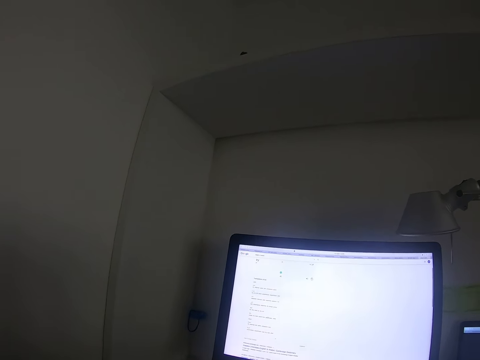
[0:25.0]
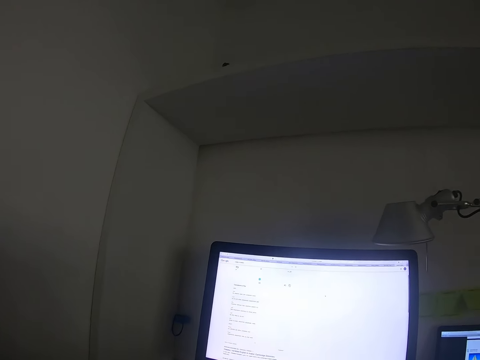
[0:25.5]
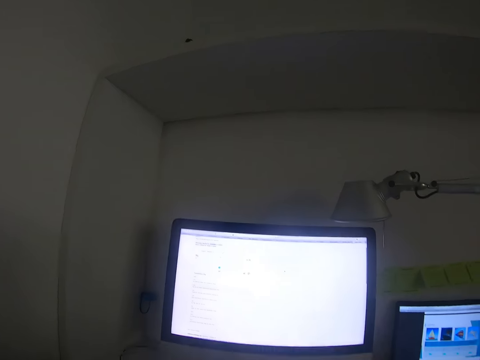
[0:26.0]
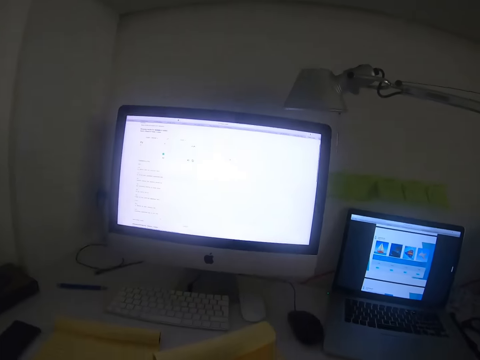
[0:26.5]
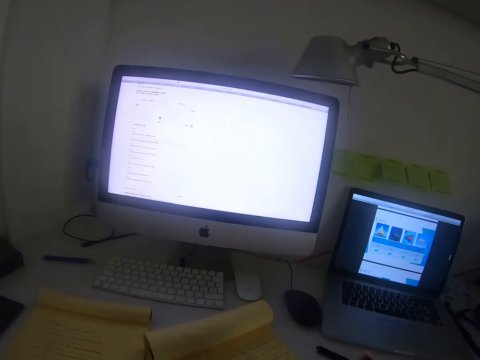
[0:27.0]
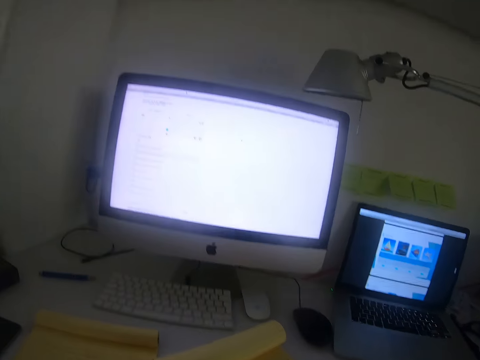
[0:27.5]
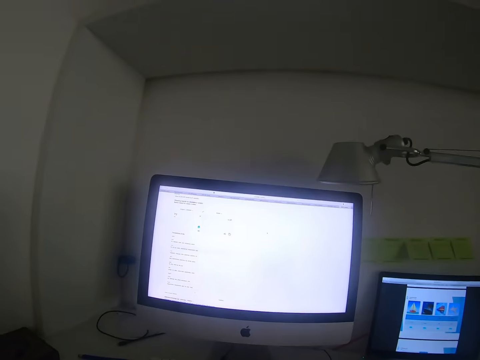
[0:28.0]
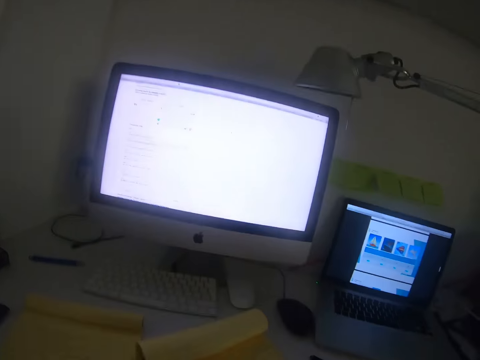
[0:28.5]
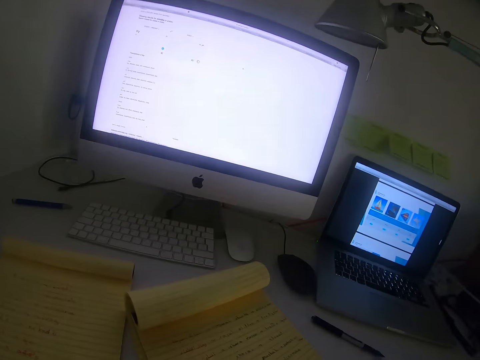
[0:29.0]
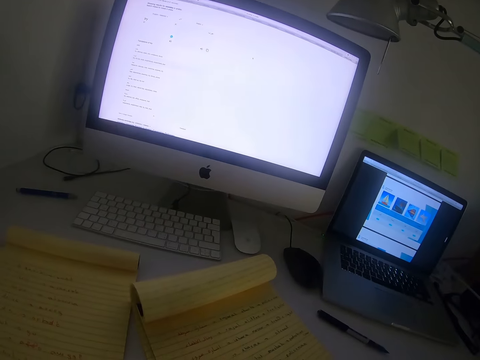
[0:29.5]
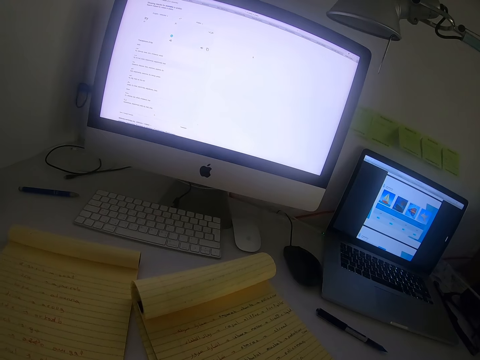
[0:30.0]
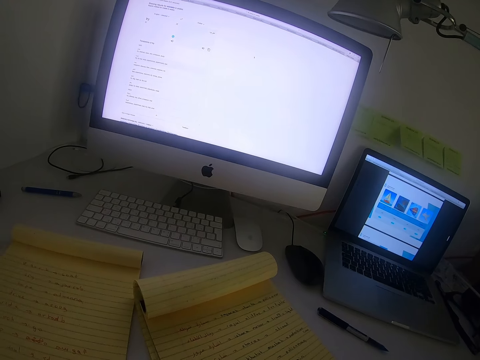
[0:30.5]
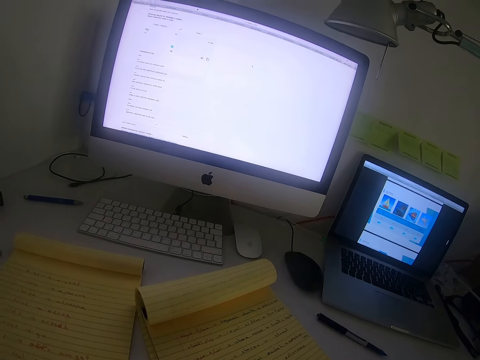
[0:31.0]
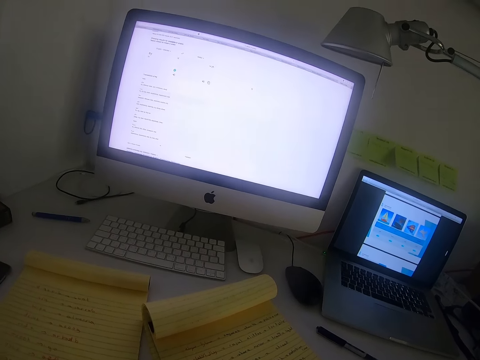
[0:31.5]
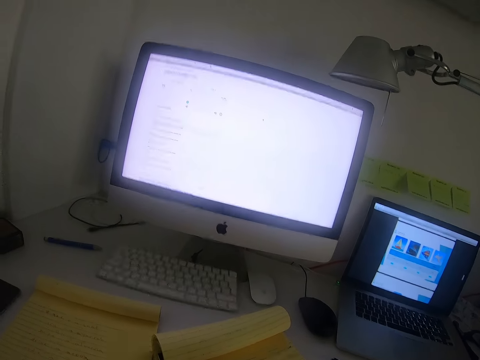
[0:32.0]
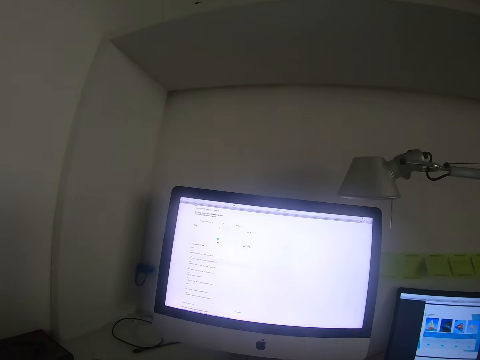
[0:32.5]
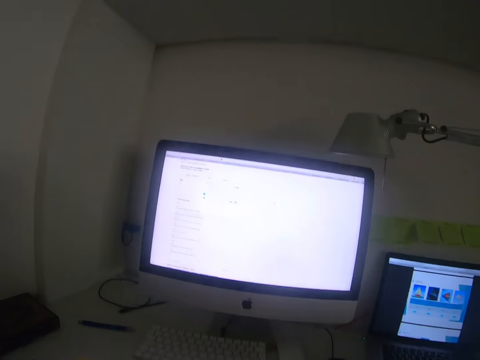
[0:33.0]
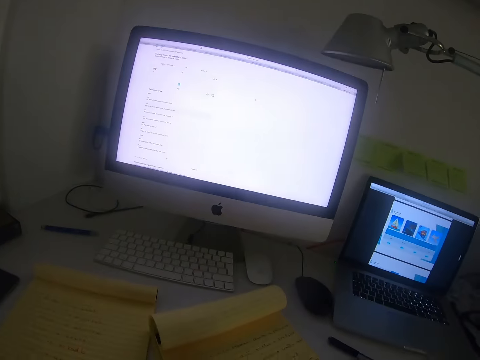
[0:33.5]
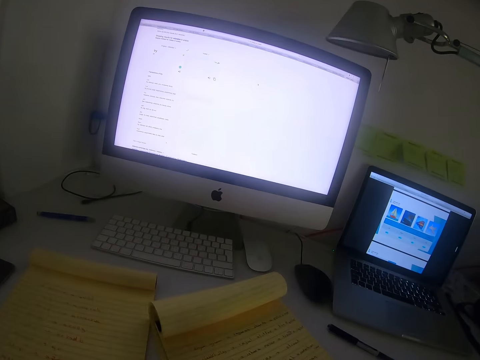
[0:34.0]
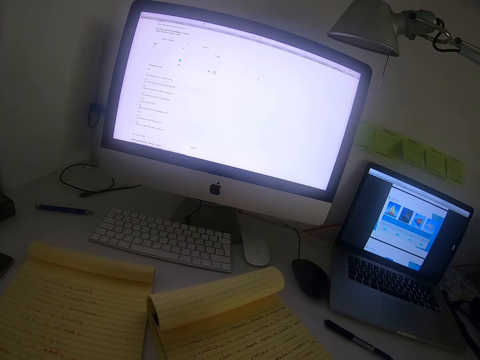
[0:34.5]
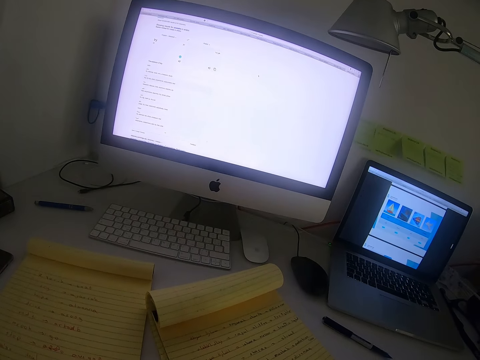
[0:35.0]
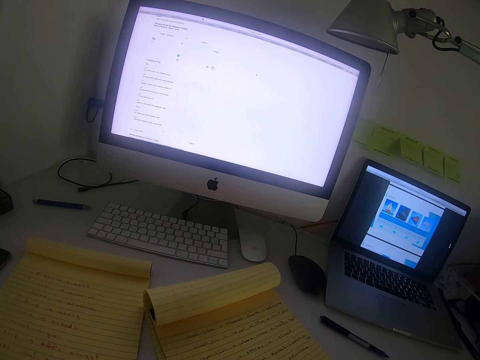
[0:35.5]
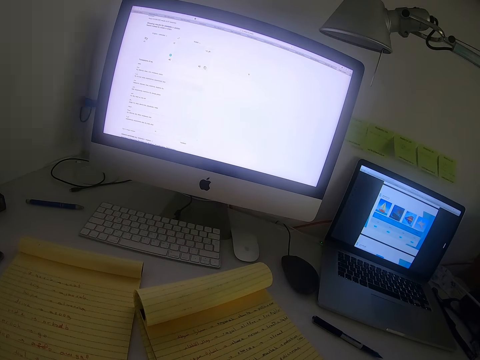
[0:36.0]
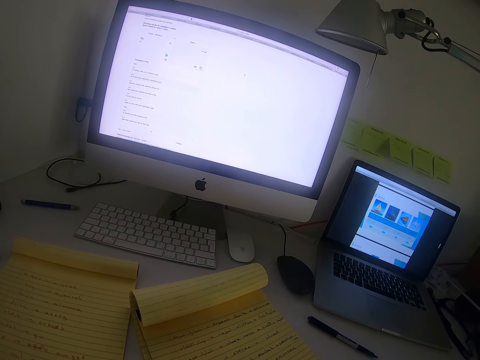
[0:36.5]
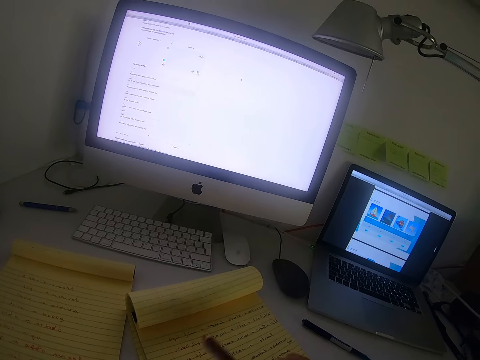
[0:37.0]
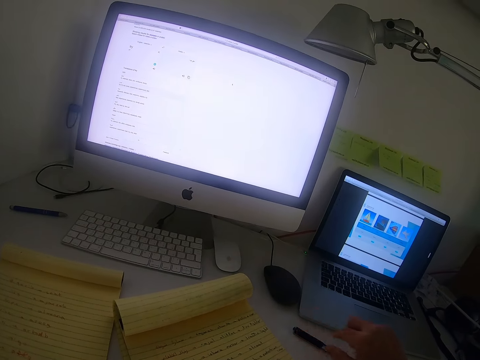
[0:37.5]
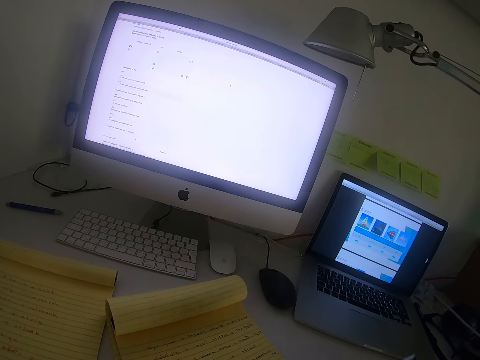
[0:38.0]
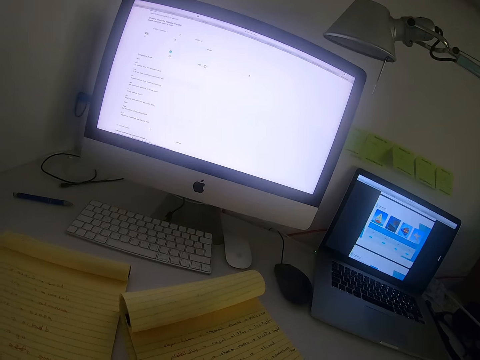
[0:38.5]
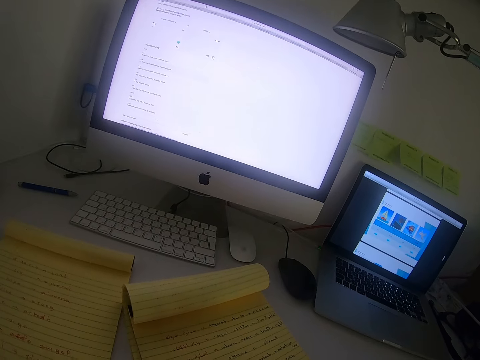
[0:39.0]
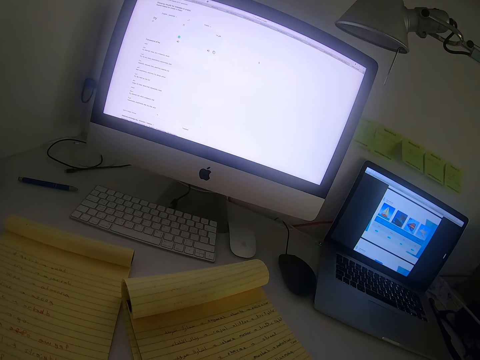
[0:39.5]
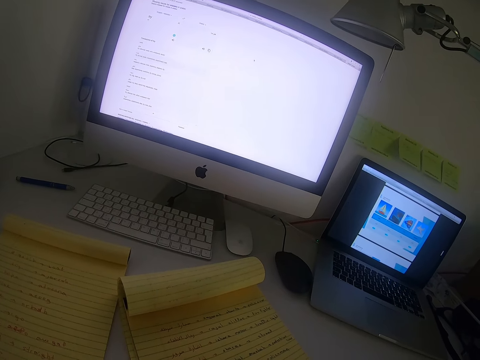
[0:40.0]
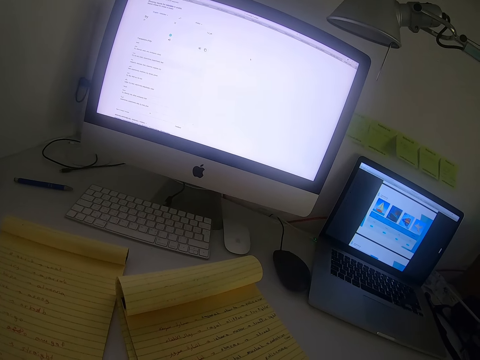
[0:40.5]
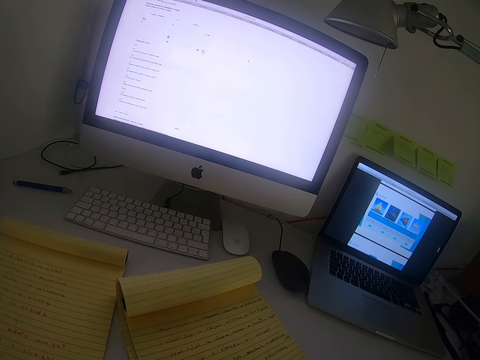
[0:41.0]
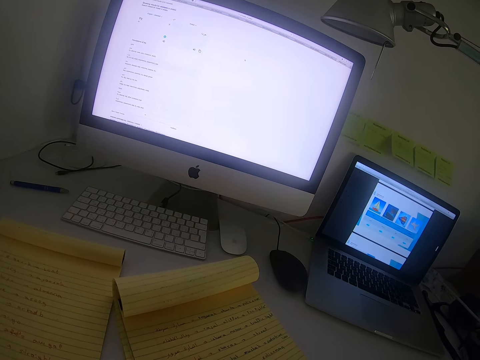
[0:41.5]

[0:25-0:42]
The camera wearer moves a pen. They stare at an exercise book. They stare at the monitor or computer. They stare at the exercise book. They stare at the monitor. They stare at the exercise book. They drop the pen on the desk. They move the pen. They swing their hand. They pick up the pen. They stare at the exercise book. They look at the computer.

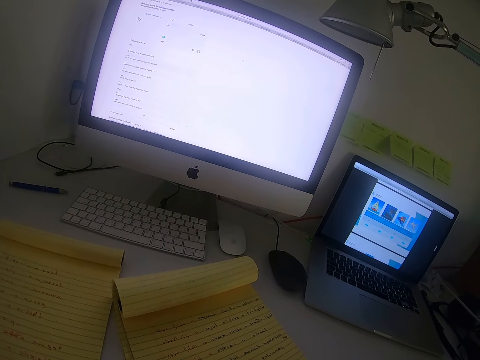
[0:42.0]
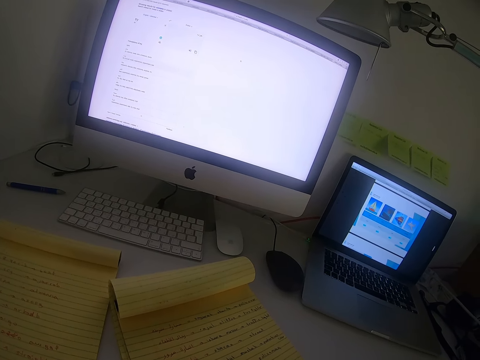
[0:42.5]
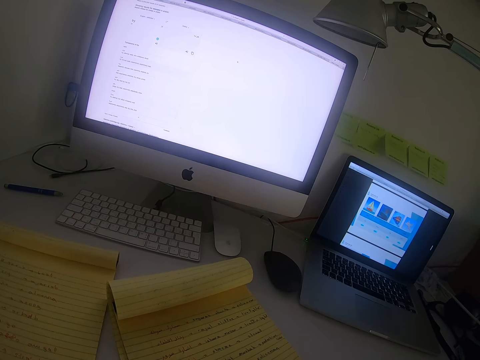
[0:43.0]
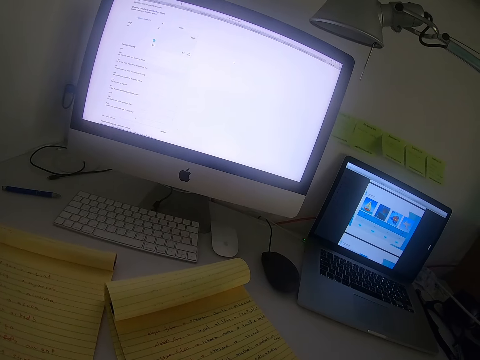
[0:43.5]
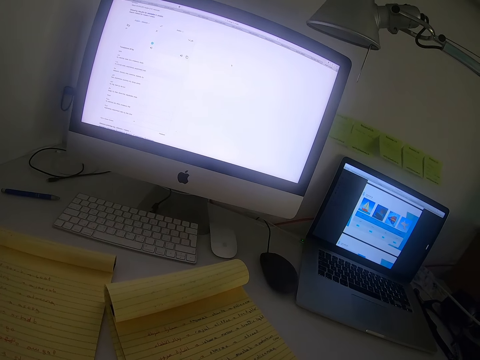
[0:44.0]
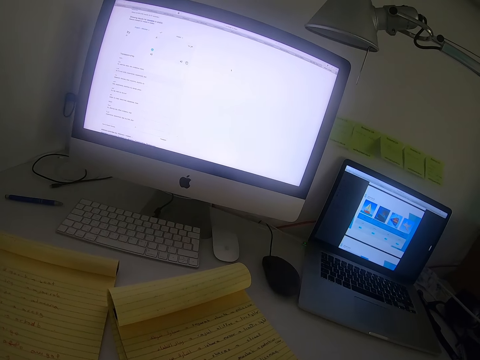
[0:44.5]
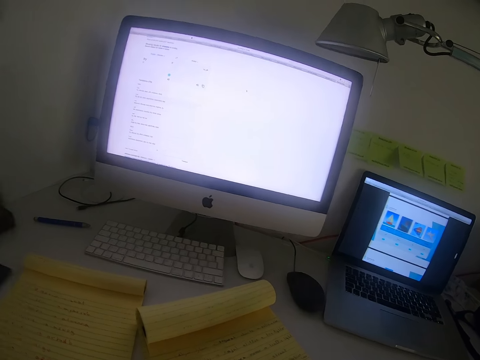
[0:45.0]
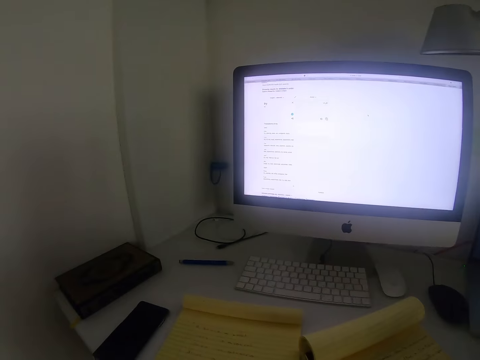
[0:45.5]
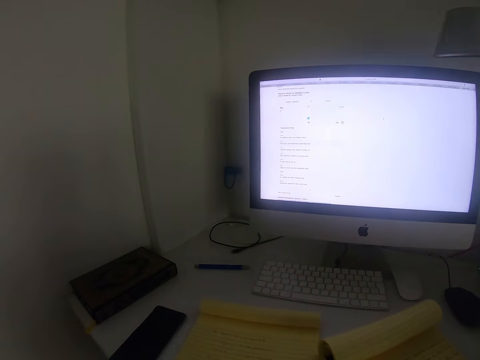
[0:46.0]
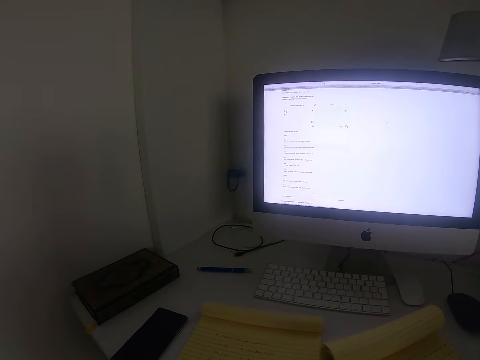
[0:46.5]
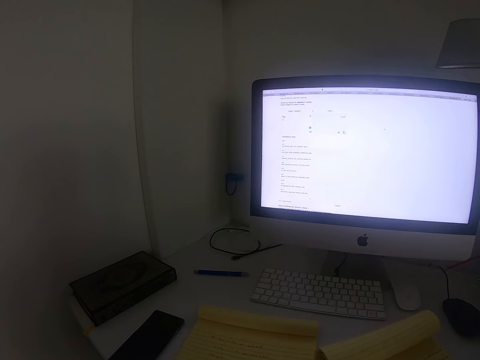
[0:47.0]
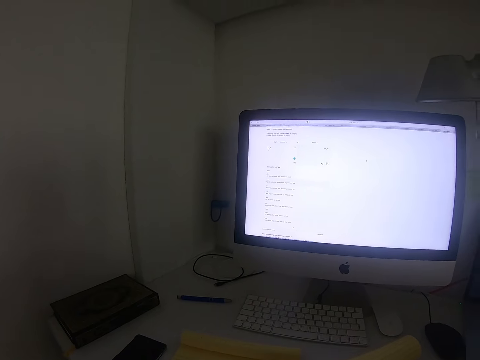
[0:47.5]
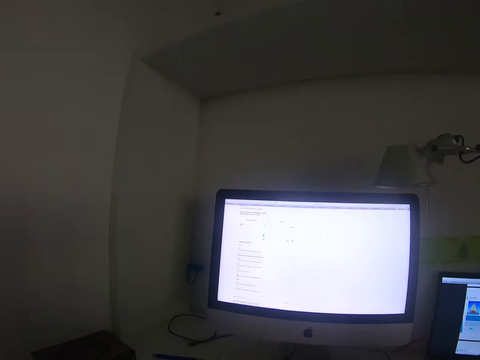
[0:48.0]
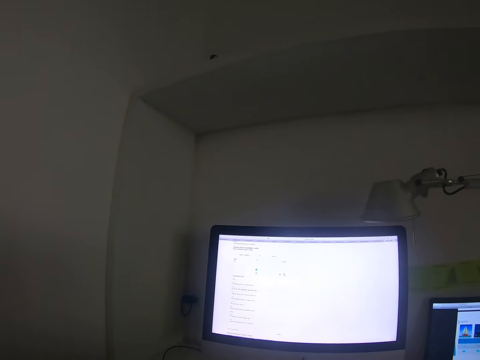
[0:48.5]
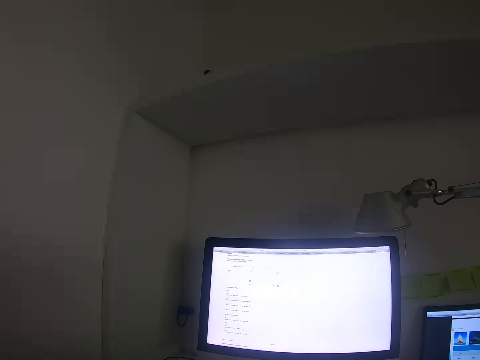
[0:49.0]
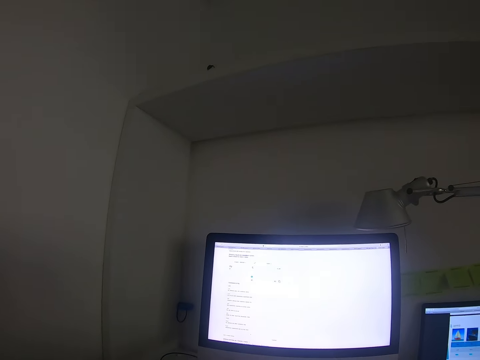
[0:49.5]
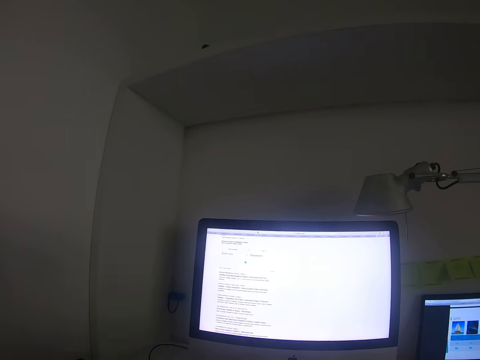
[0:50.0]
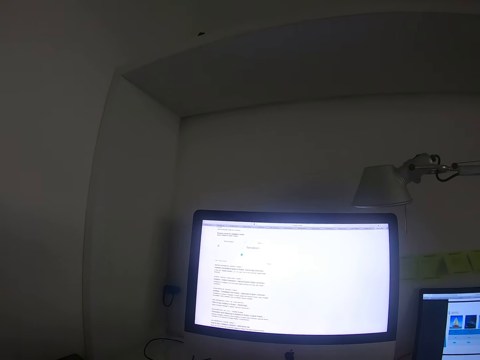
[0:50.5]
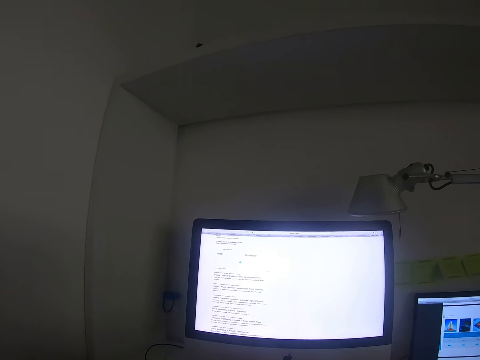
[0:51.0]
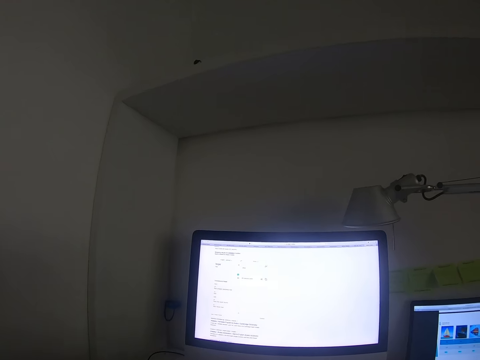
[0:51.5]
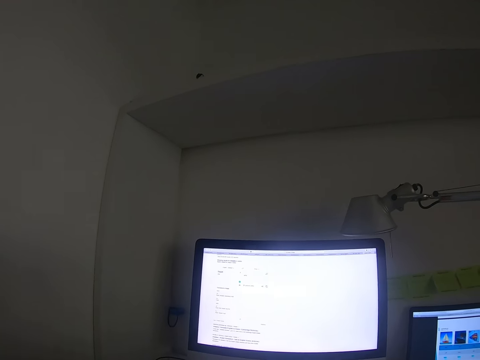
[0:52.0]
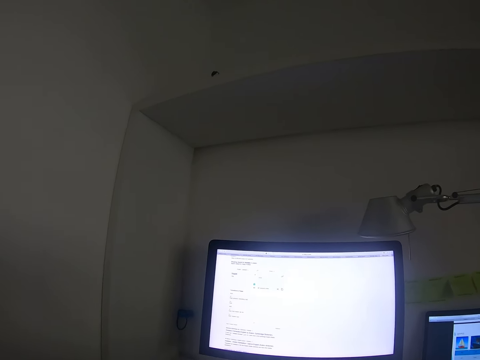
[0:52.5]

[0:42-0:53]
The camera wearer stares at the mobile phone. They stare at the monitor.
